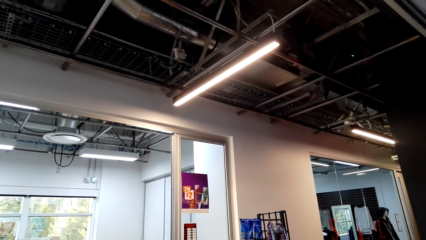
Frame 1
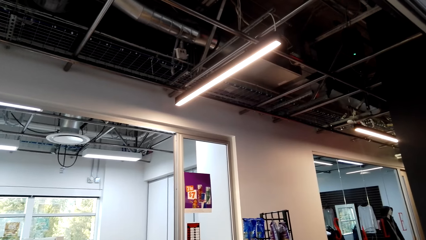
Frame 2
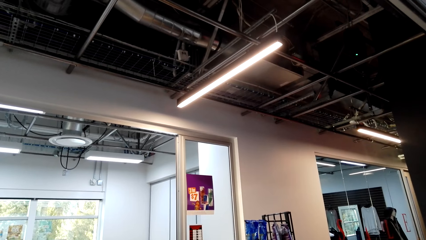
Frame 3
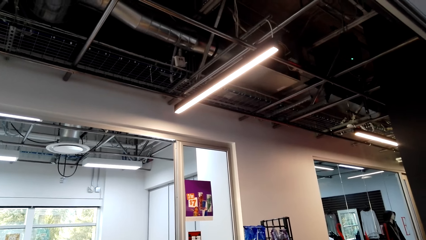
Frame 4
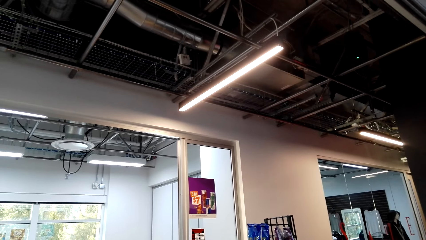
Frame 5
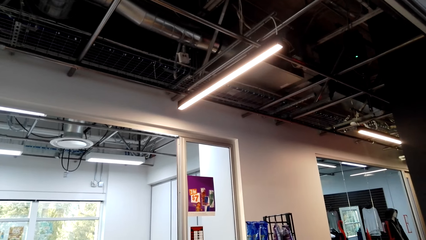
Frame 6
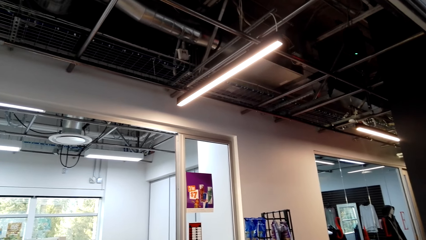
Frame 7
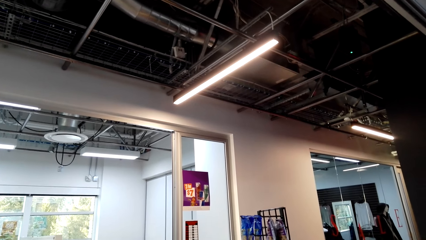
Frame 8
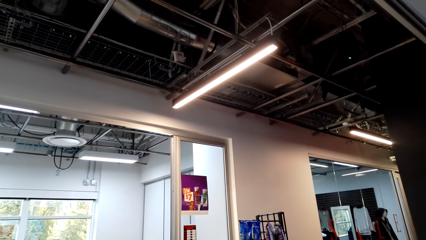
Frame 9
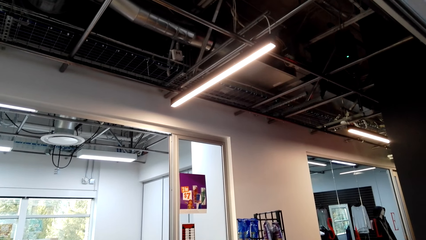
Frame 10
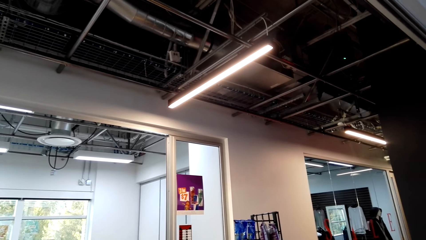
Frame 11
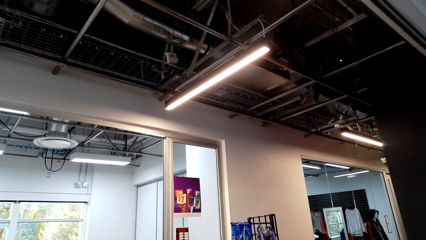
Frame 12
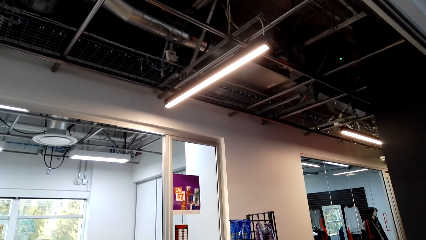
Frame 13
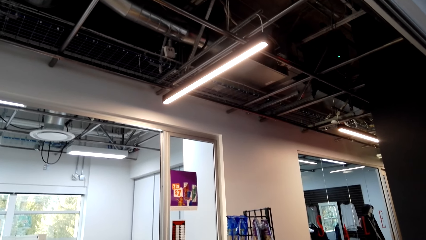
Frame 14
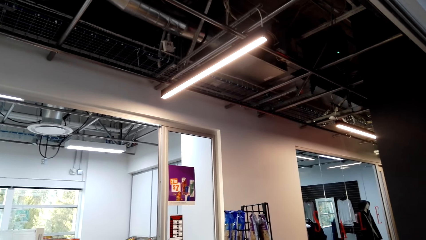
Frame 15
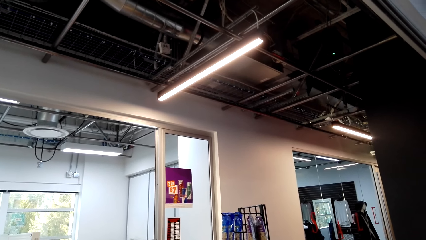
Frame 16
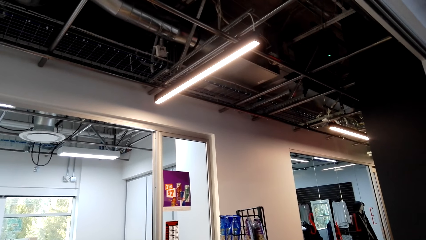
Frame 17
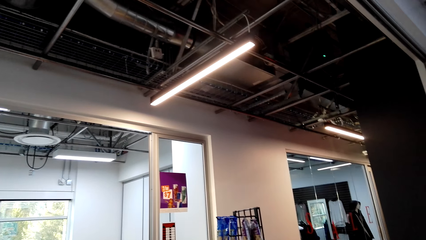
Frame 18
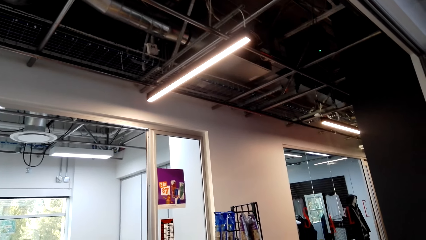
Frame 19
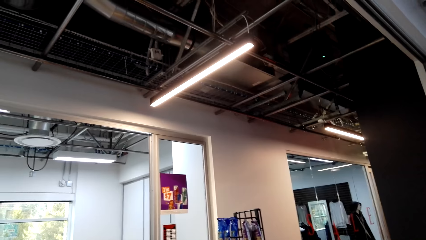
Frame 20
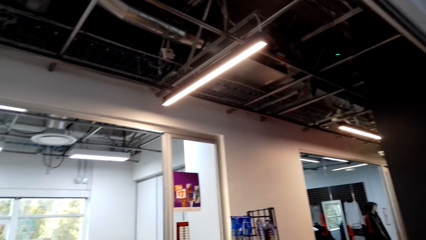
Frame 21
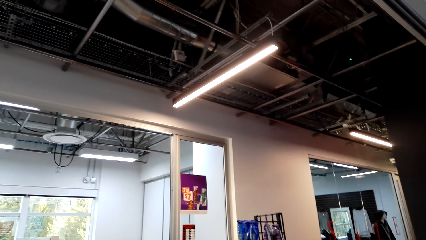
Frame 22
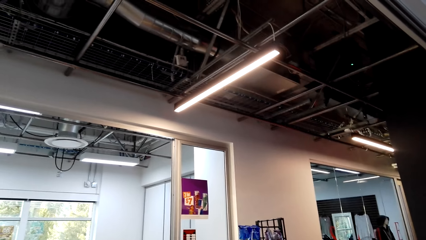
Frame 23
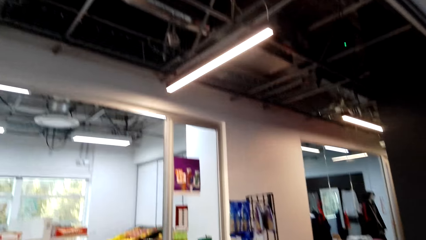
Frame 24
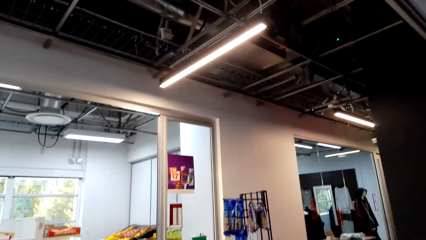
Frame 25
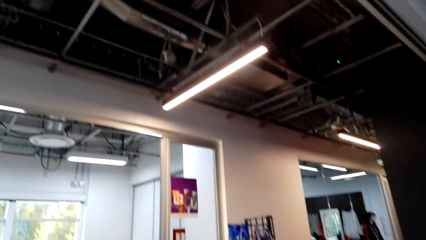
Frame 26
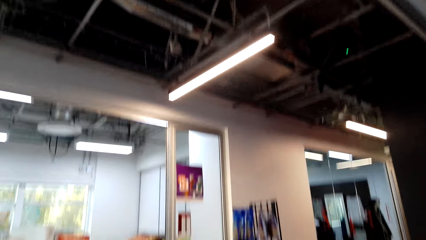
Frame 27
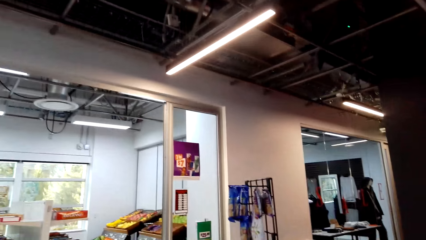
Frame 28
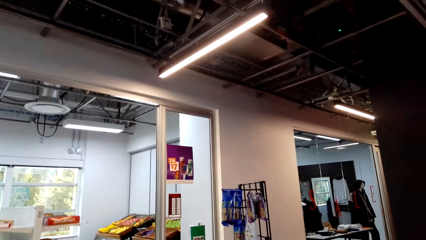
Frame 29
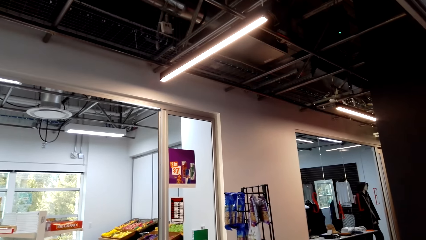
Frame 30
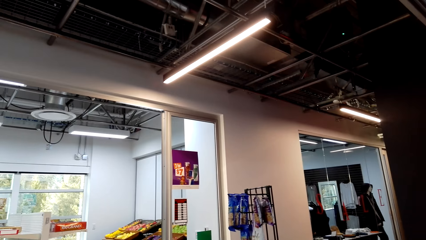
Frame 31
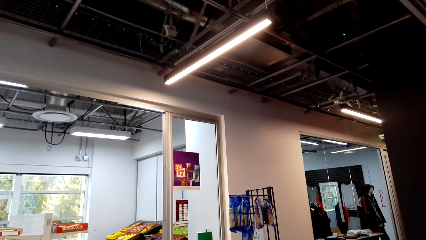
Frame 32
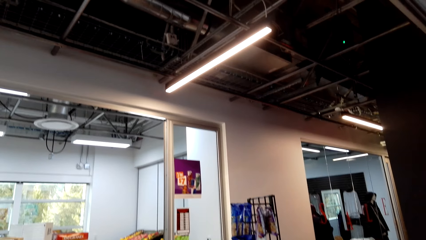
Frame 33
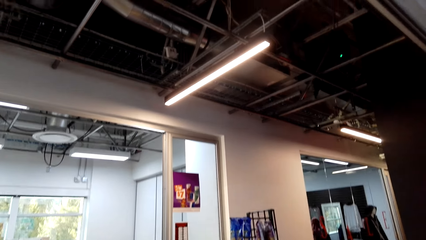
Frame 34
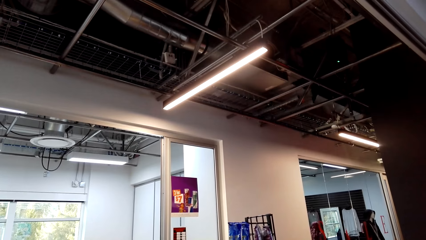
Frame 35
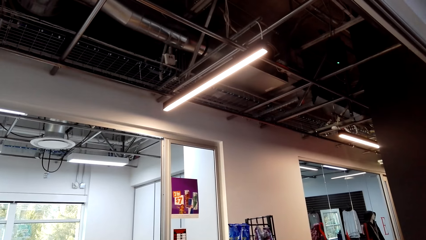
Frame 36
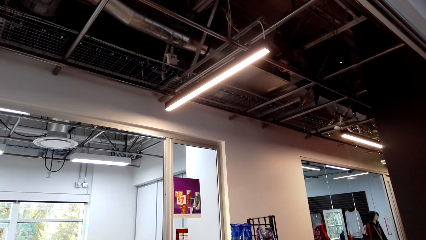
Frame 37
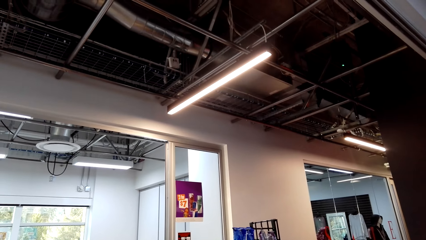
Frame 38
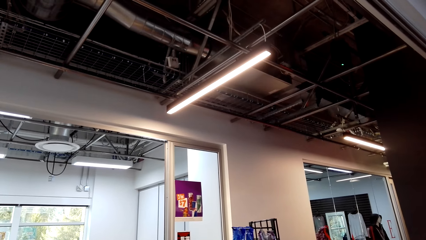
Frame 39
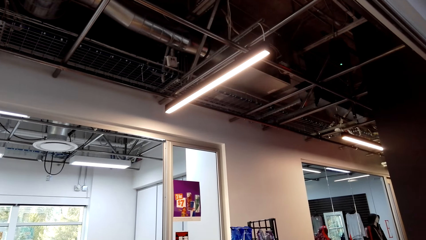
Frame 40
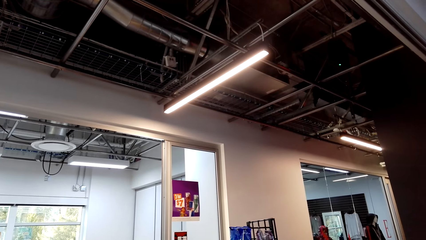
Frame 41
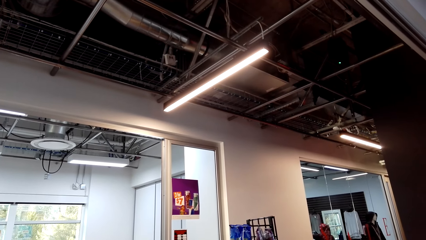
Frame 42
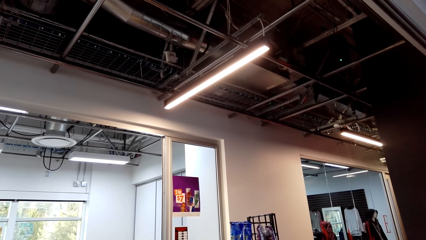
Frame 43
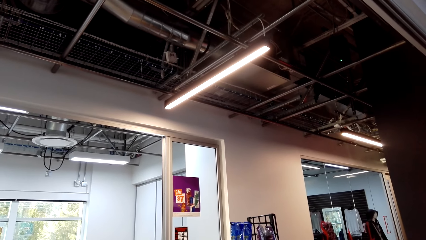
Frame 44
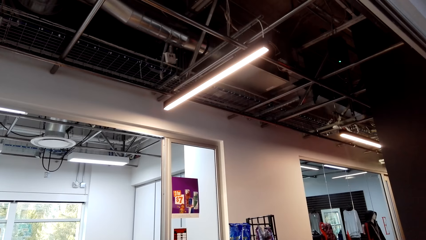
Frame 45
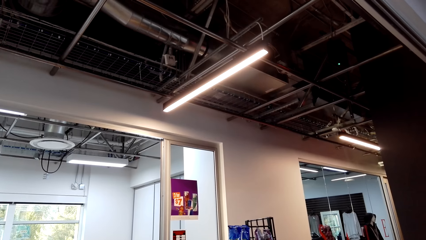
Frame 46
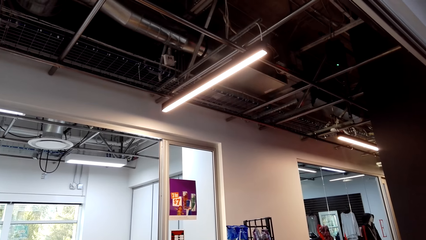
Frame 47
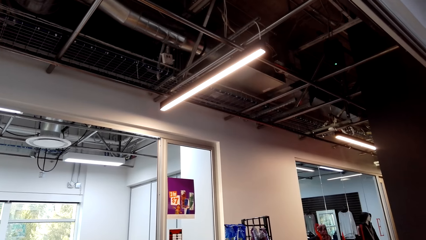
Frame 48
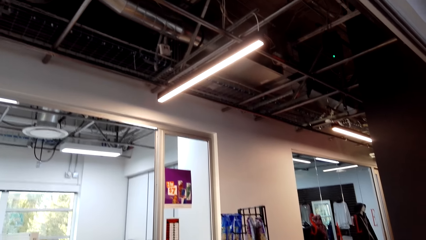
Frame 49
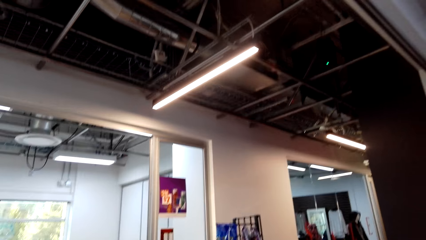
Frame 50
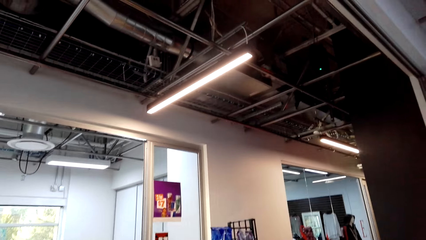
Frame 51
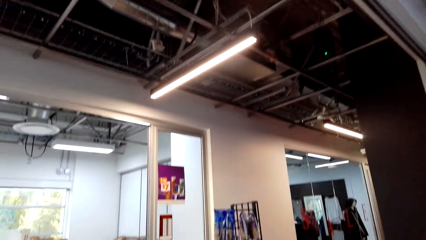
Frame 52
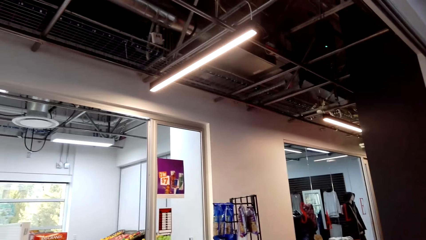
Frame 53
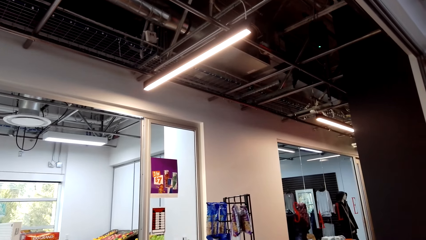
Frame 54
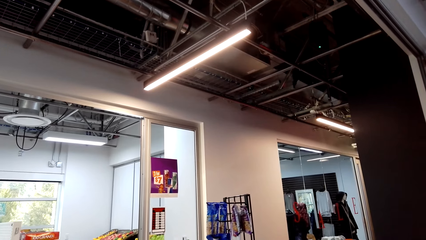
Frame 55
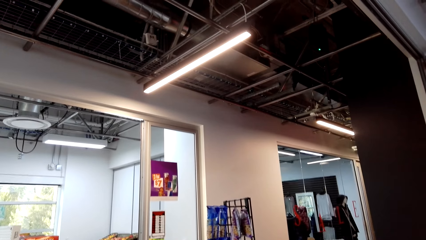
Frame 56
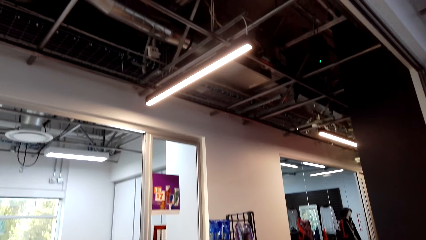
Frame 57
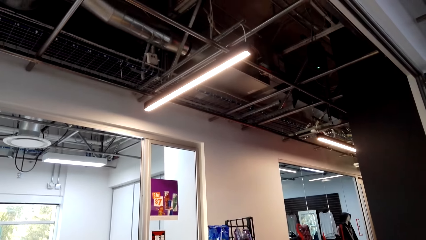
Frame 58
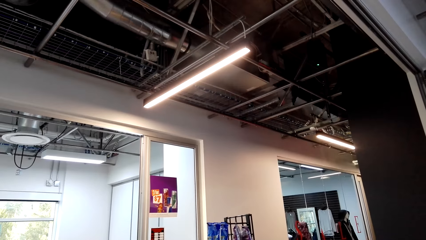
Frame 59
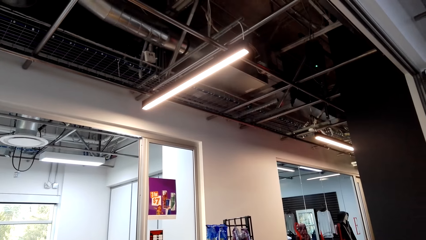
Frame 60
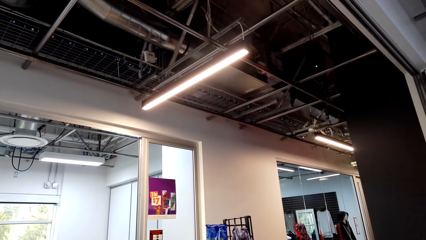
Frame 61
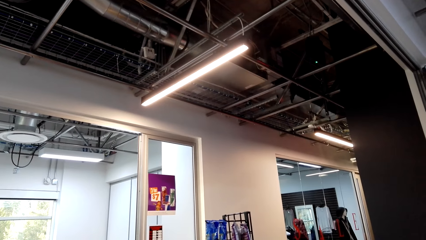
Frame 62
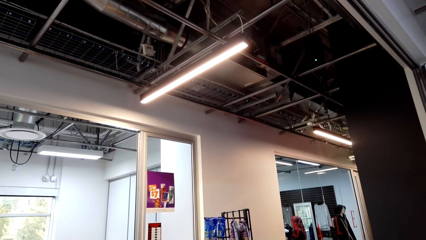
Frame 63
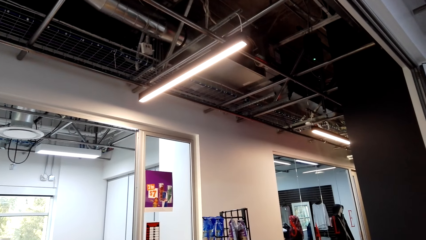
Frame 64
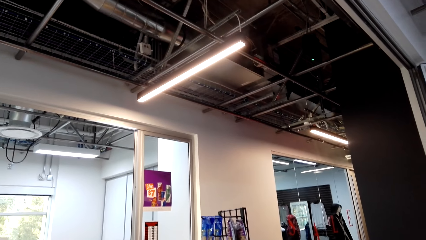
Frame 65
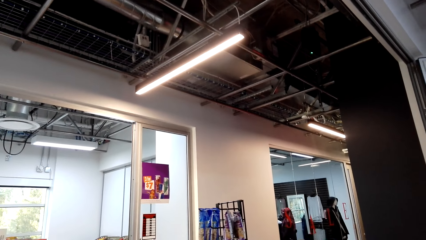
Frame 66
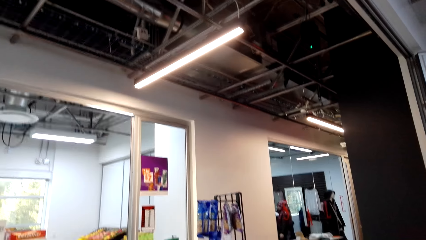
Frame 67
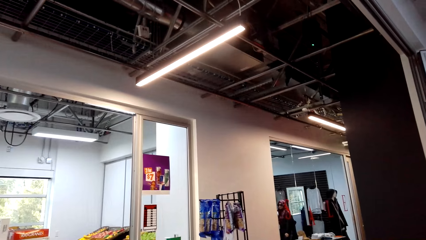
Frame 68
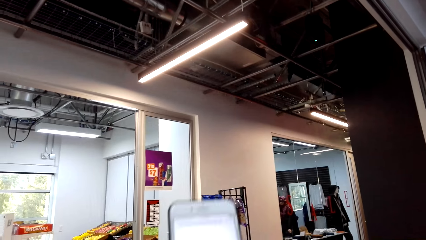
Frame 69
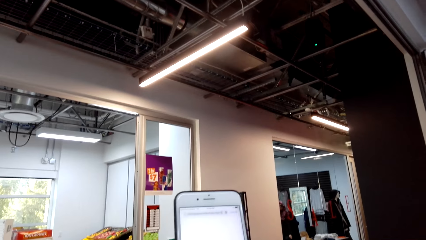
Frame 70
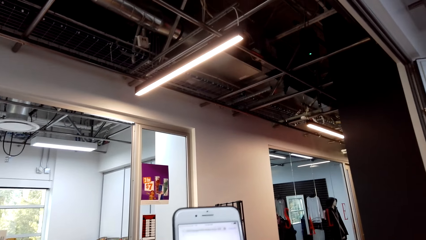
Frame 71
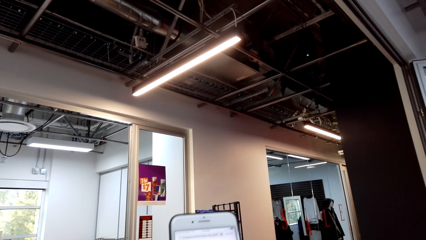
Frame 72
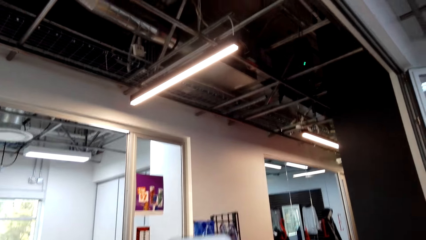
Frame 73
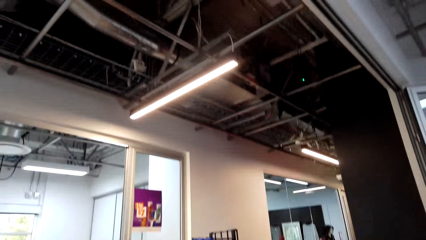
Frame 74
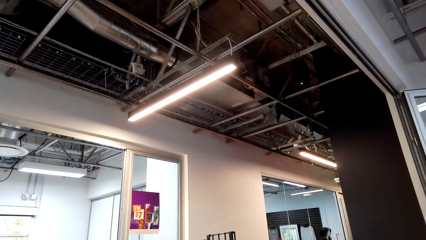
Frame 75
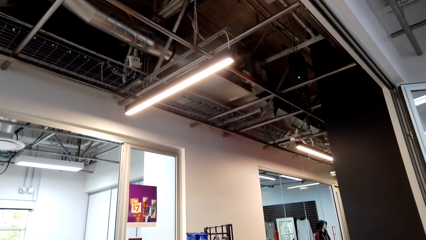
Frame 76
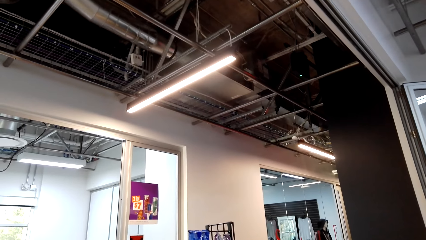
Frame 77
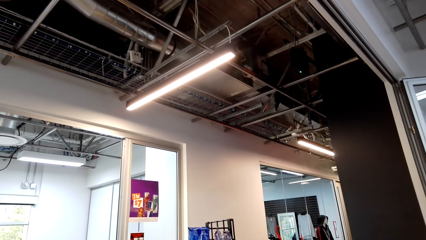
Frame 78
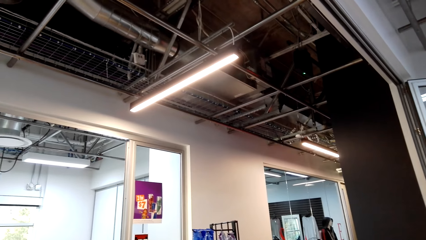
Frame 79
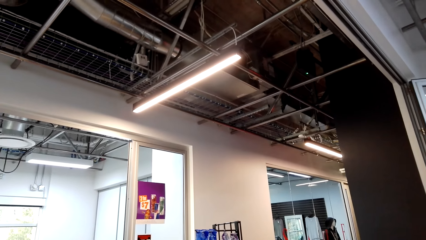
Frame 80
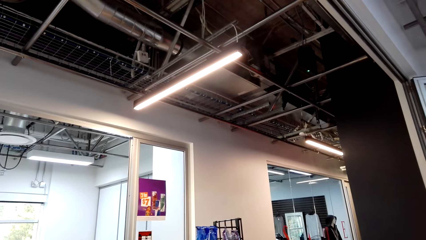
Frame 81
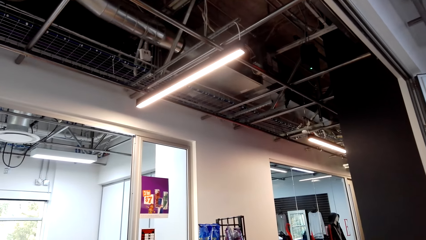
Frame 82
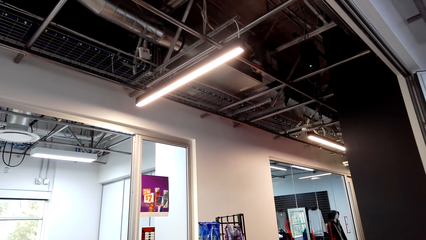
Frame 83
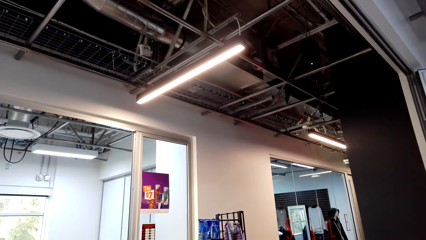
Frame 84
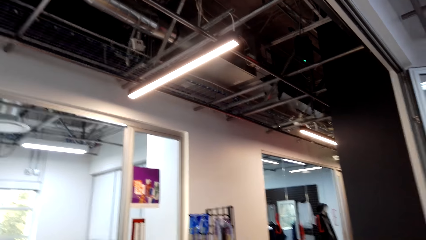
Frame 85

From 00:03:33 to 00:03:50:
The camera wearer operates the phone. They look around. They look around again. They stare at the phone.
